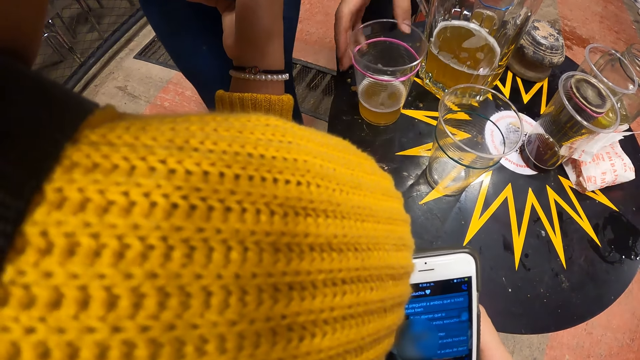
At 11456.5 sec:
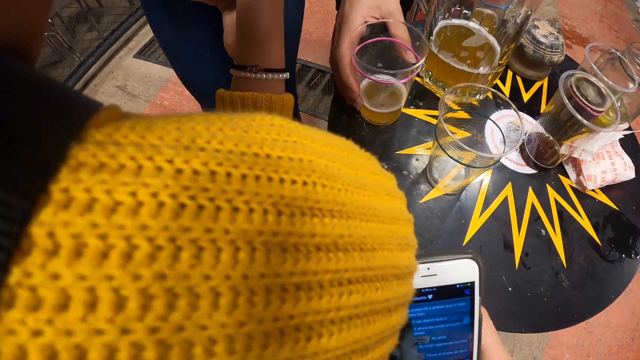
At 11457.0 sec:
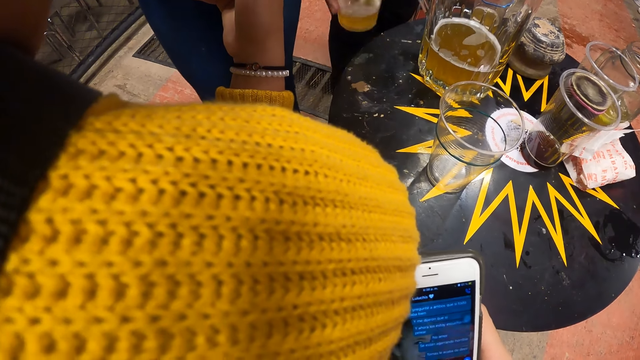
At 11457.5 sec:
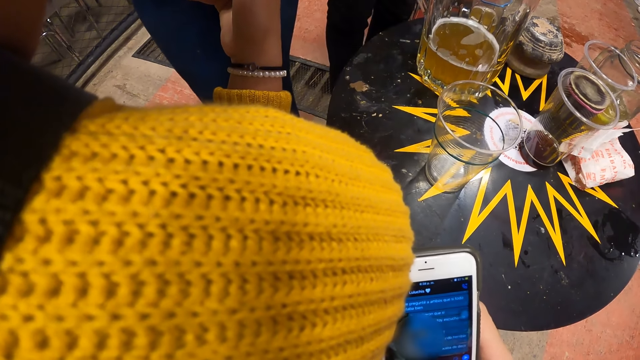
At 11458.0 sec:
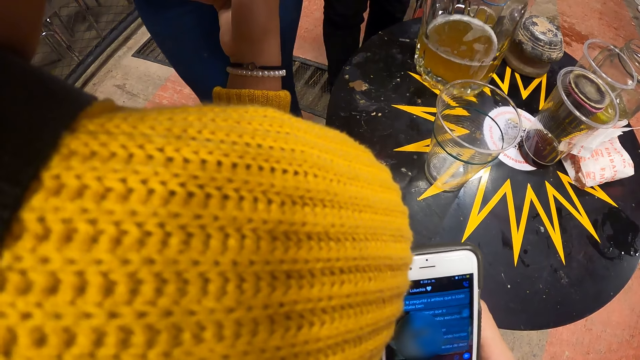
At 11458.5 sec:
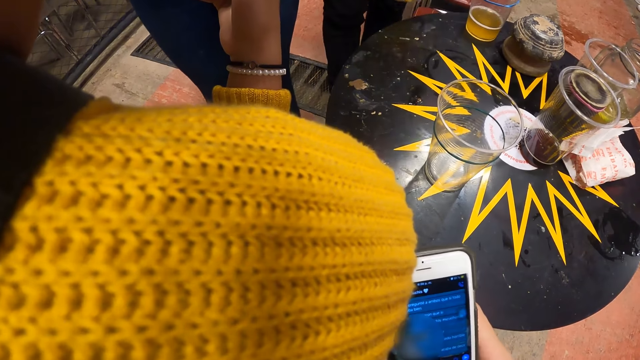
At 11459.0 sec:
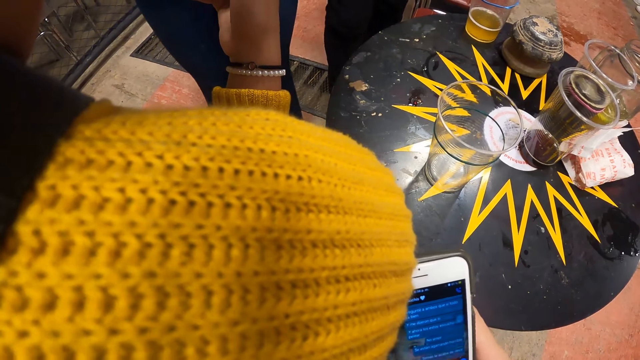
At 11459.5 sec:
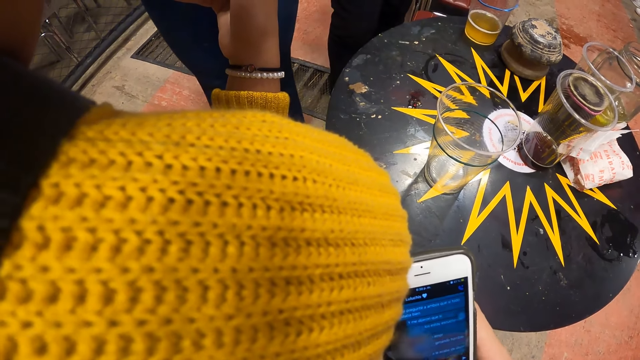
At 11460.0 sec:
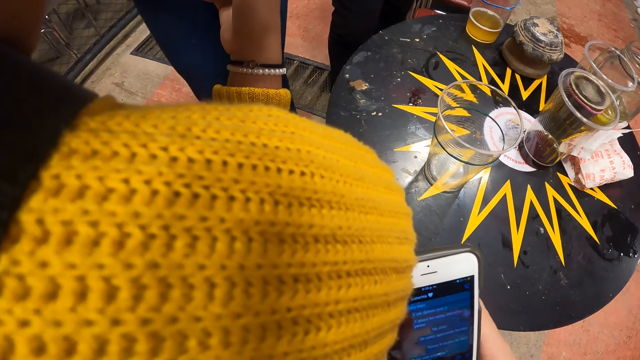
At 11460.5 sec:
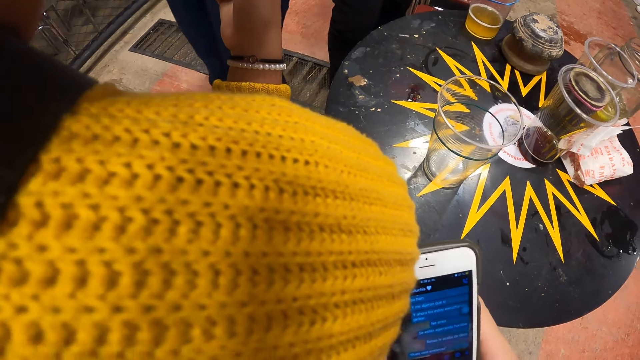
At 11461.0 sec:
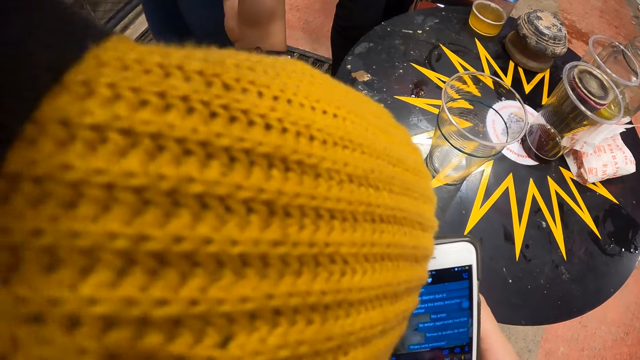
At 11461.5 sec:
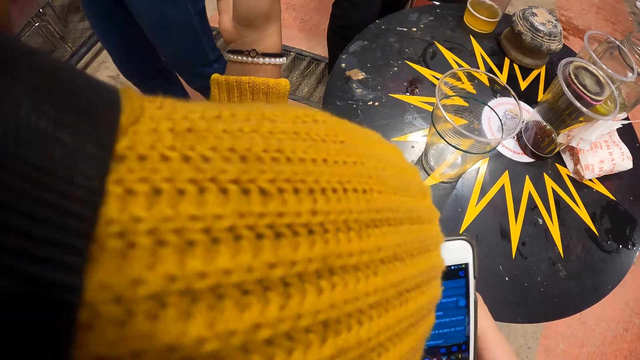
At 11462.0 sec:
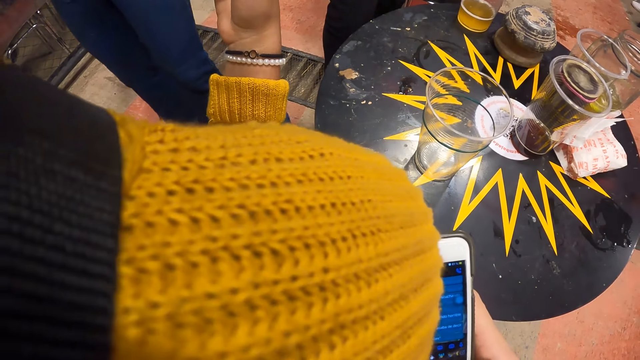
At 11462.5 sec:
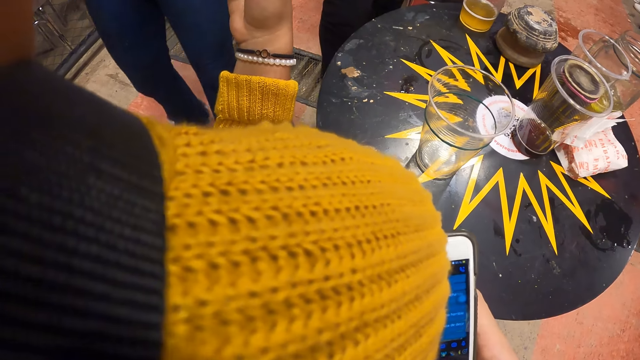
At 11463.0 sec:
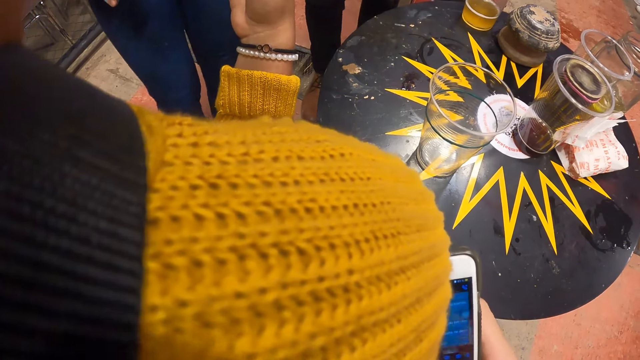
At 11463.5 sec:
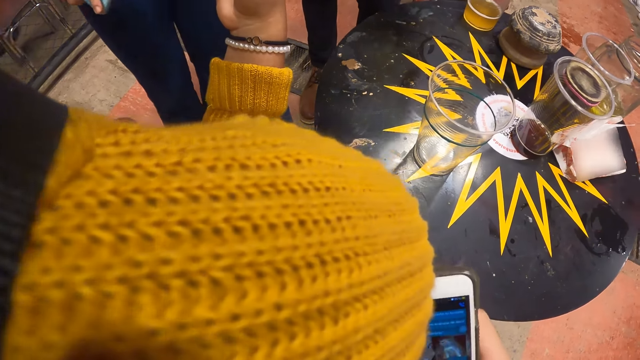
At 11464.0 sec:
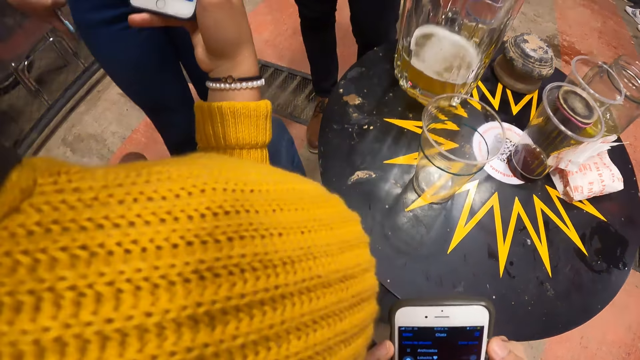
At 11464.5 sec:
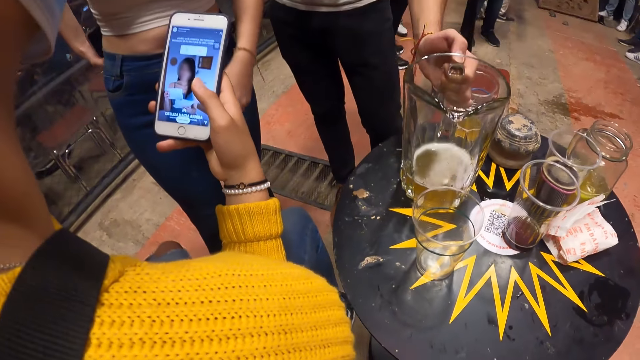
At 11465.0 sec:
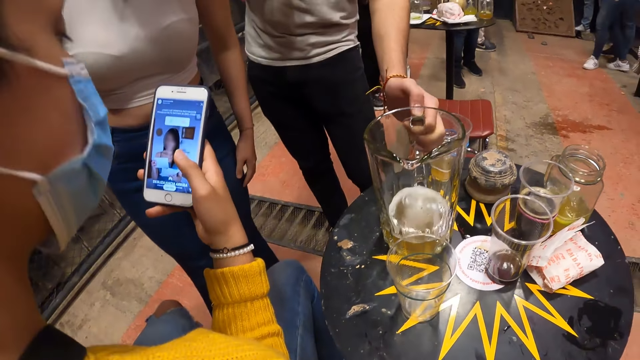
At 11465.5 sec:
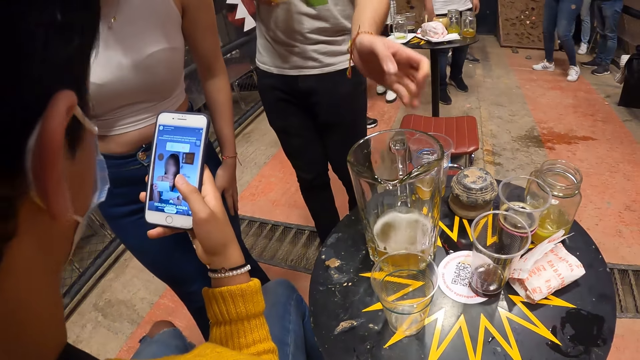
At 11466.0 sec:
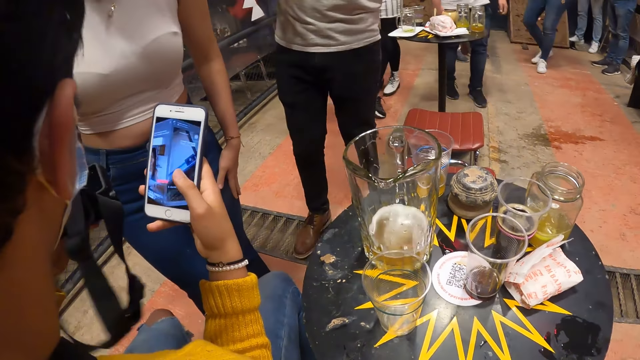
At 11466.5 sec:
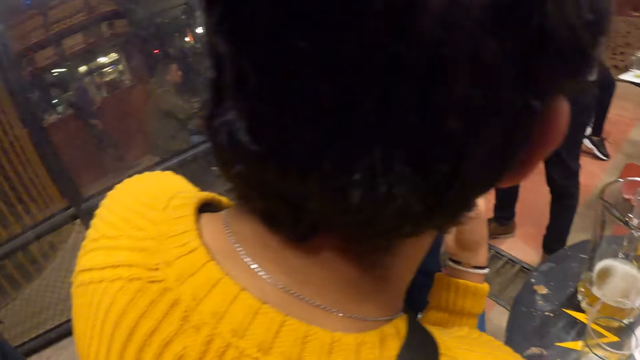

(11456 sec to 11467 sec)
A man picks up a cup from the table with his right hand. The man picks up a glass jug from the table with his left hand. The man drops the glass jug from the table with his left hand.

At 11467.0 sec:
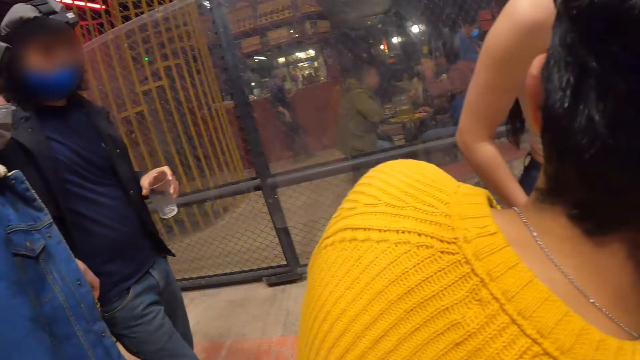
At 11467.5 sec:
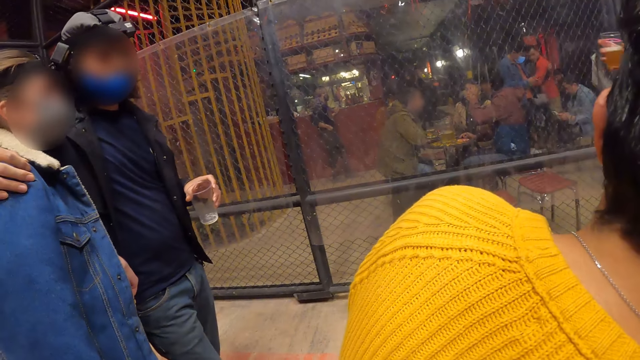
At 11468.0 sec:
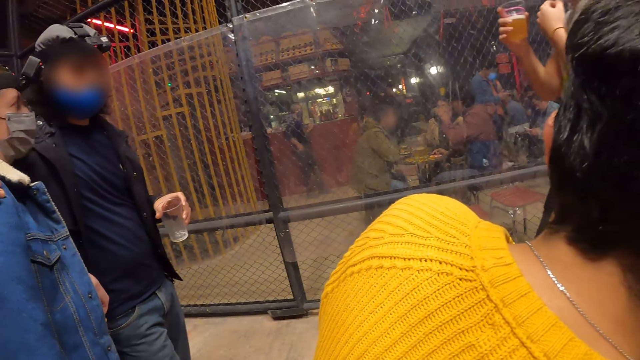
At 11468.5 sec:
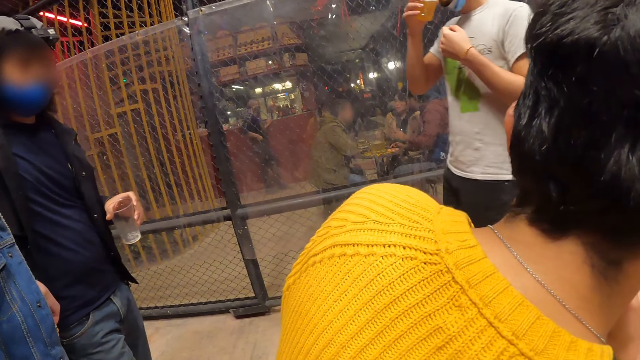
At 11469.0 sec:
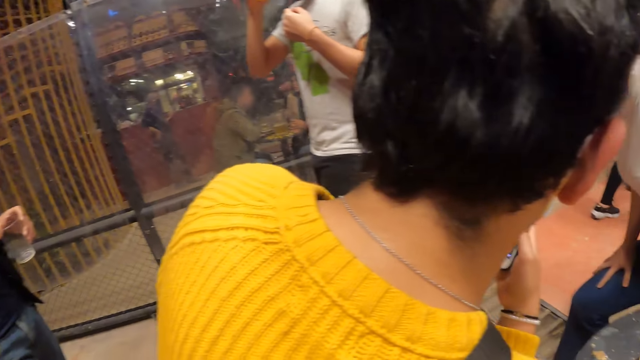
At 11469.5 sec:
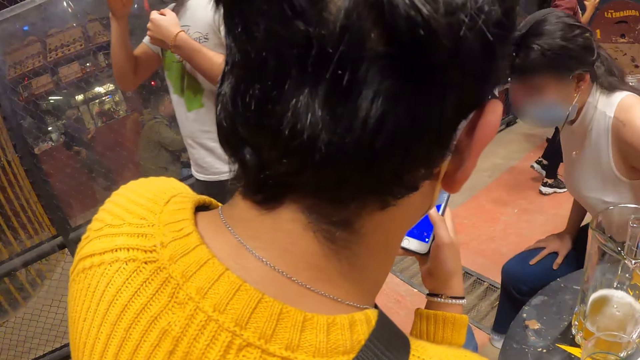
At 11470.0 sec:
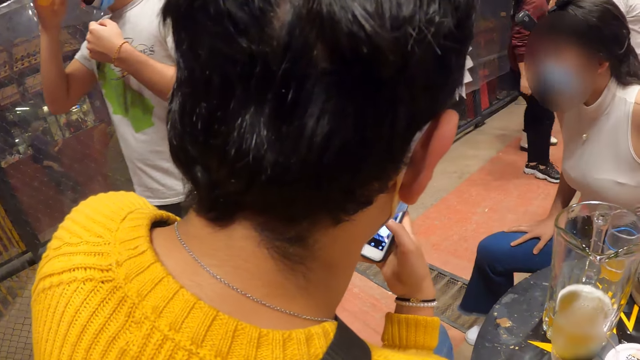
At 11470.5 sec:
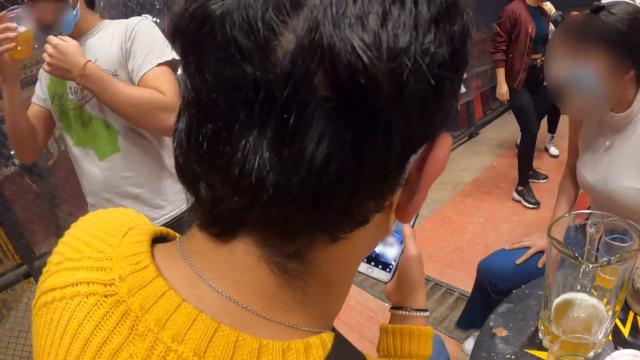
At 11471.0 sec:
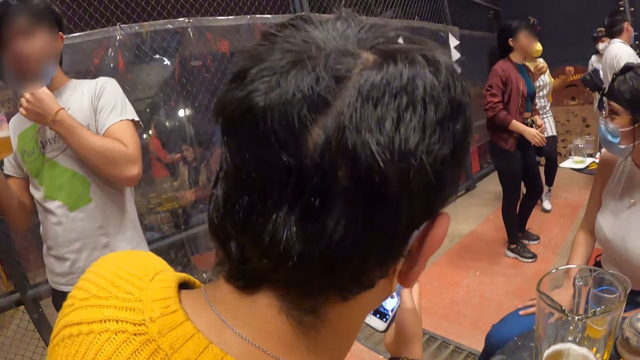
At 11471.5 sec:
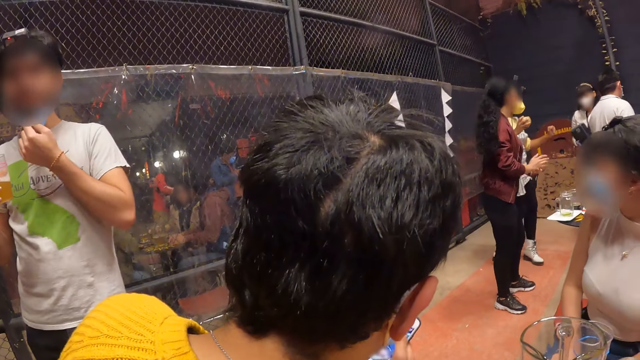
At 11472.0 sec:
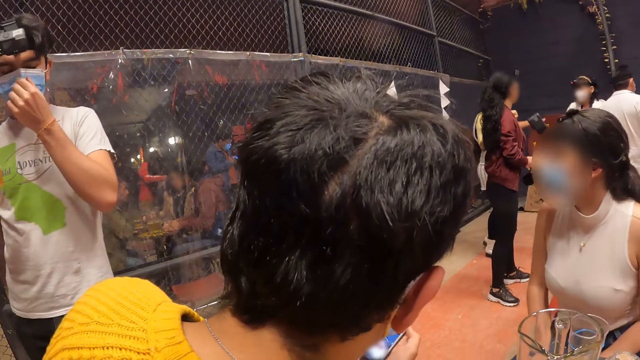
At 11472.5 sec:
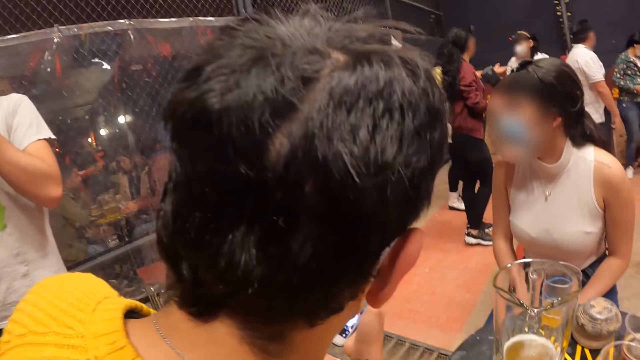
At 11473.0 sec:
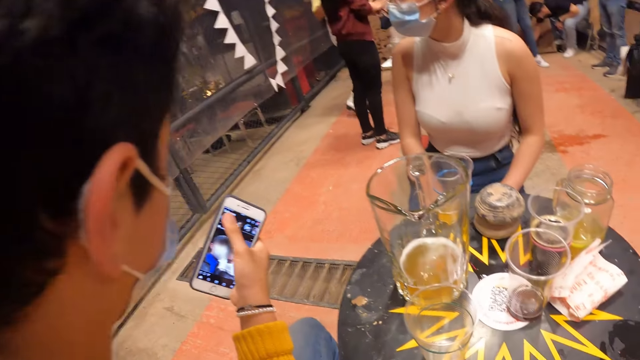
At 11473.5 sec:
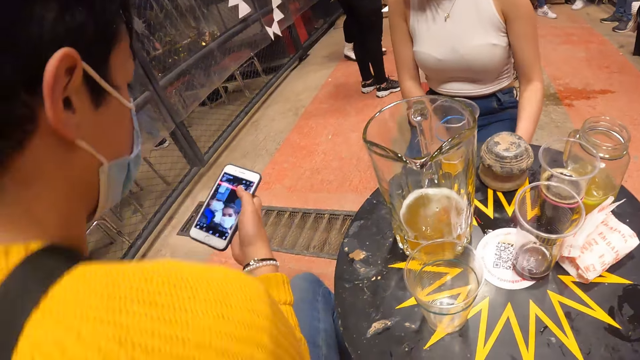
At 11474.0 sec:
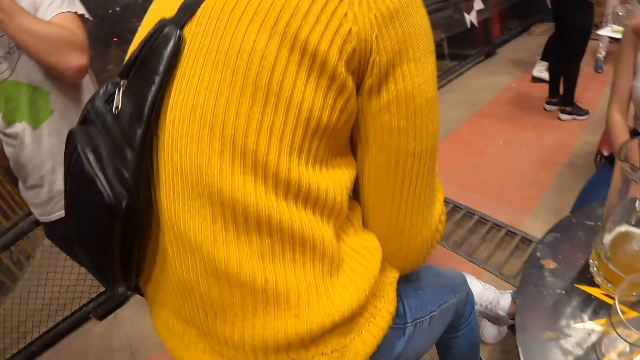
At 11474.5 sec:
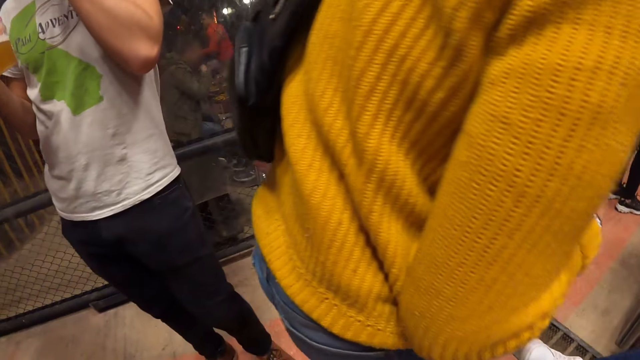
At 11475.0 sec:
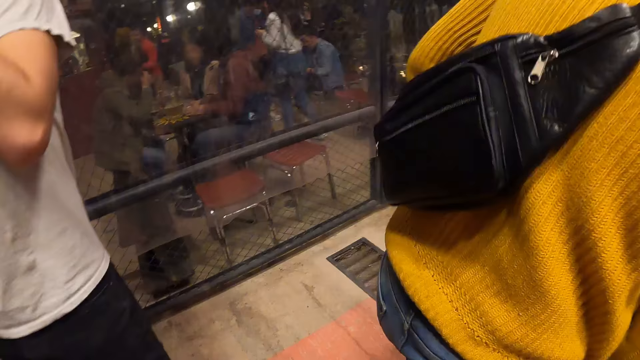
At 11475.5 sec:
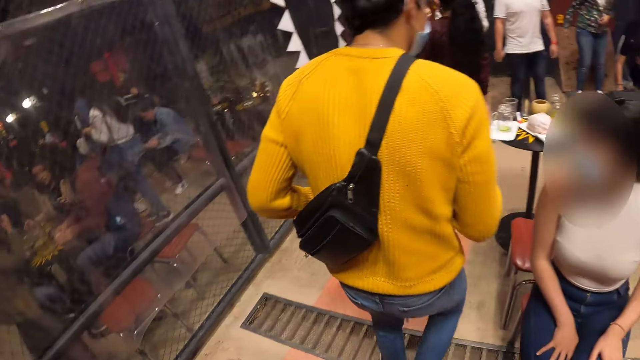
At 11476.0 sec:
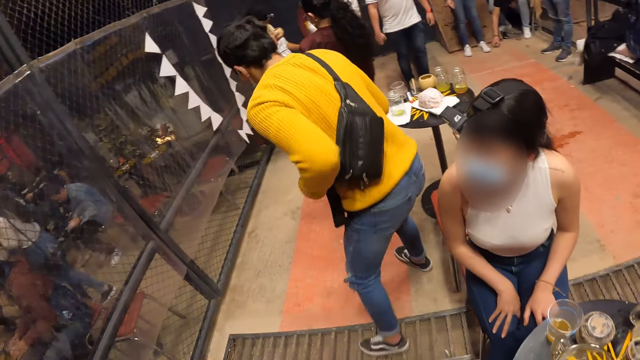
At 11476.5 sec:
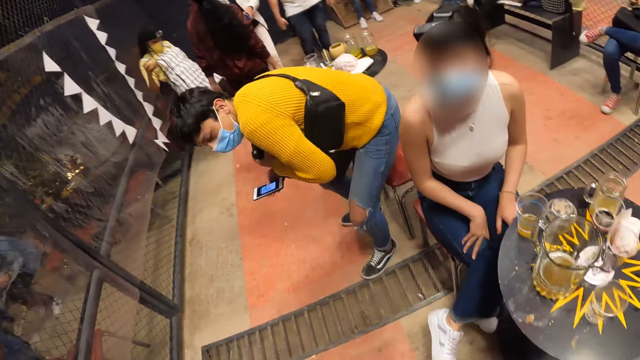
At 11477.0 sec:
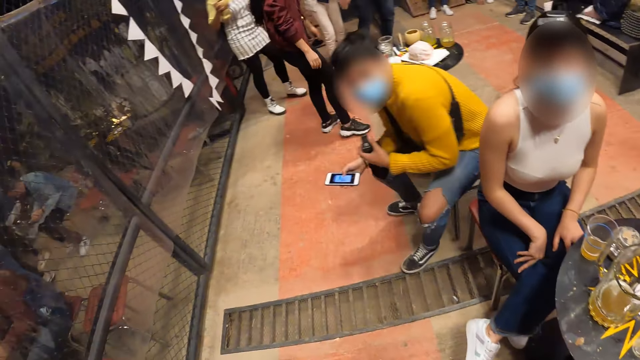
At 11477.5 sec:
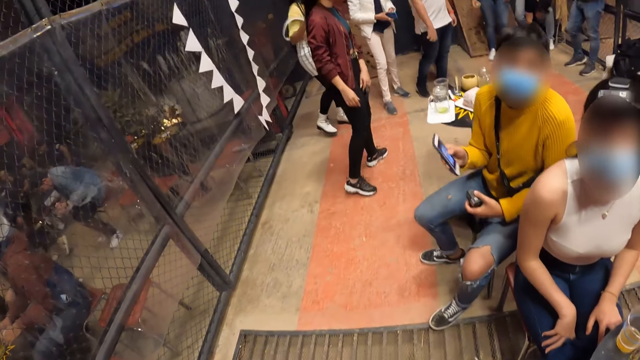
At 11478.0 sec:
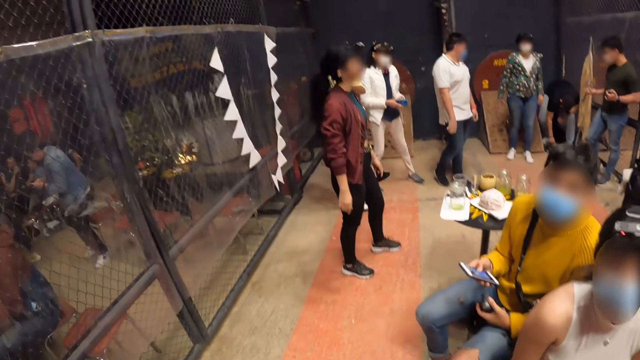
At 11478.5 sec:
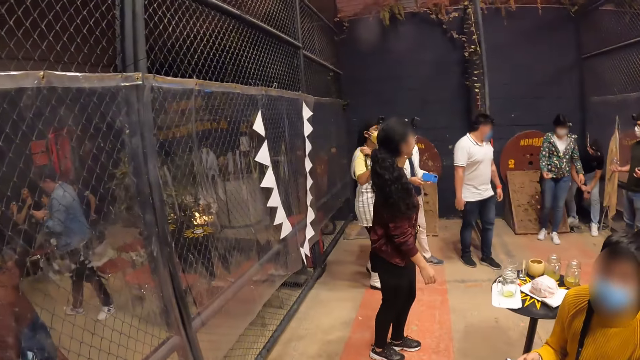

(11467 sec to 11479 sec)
The camera wearer looks around. A man drops the glass jug on the table with his left hand. The man drinks beer from the cup with his right hand. A woman sits on a chair. The first man covers his nose with a nose mask under his chin using his left hand. Another man moves toward a chair. The other man sits on the chair.
